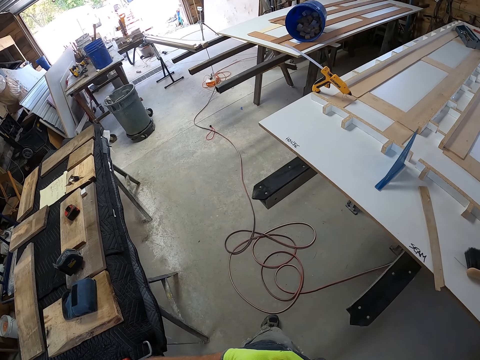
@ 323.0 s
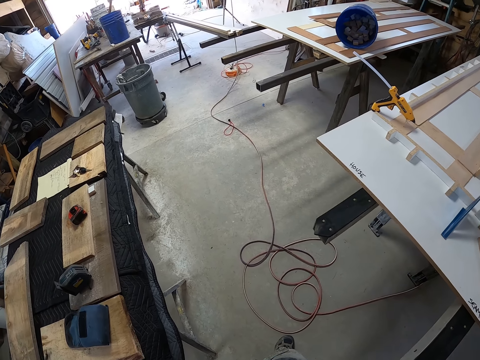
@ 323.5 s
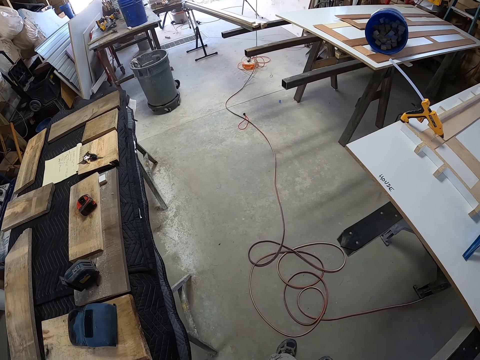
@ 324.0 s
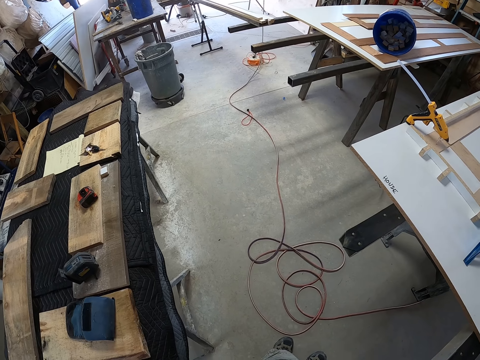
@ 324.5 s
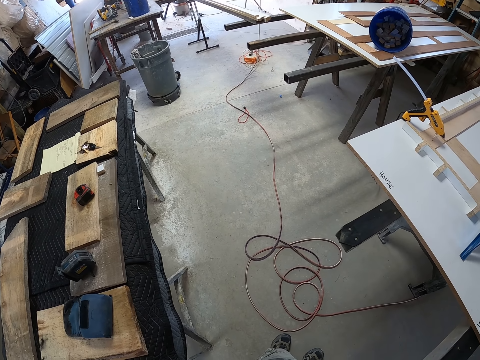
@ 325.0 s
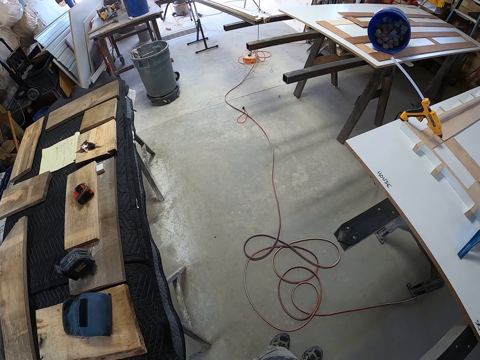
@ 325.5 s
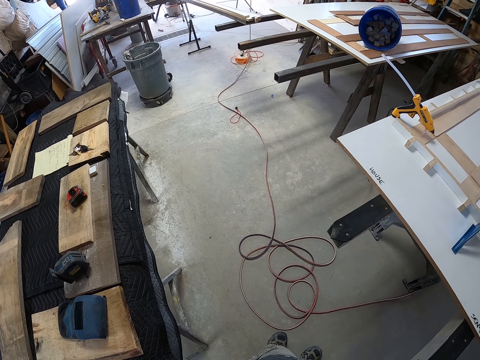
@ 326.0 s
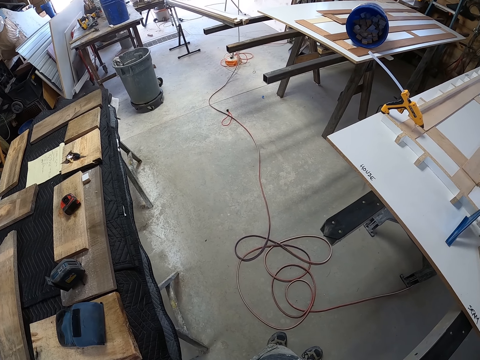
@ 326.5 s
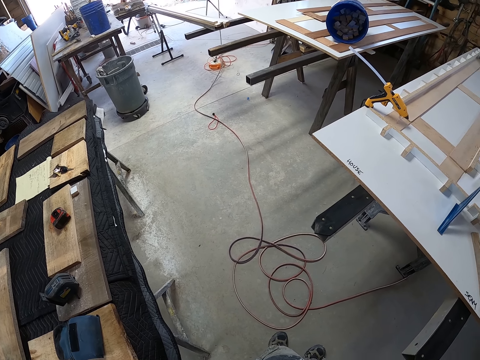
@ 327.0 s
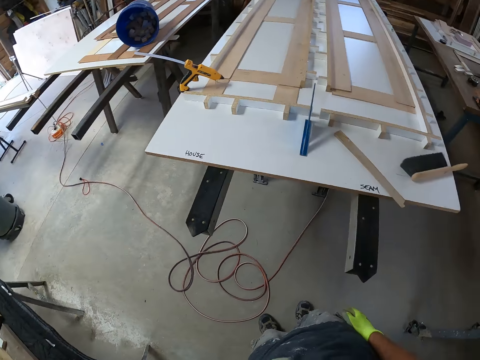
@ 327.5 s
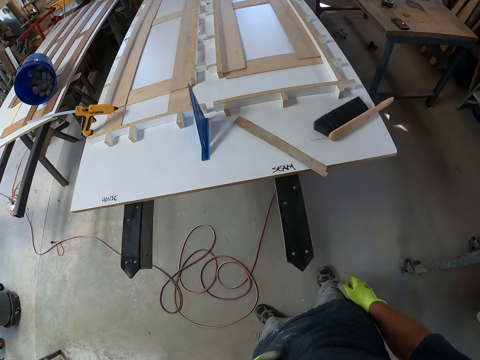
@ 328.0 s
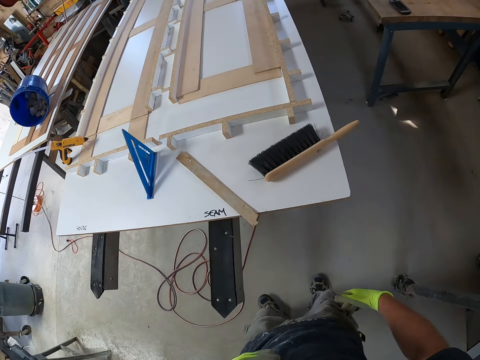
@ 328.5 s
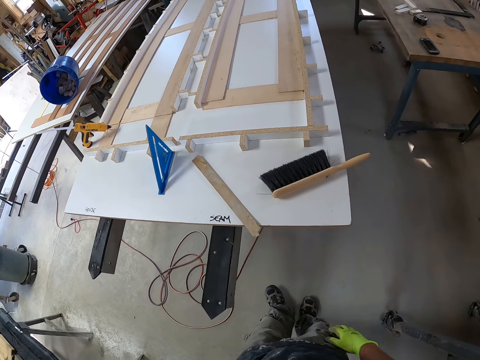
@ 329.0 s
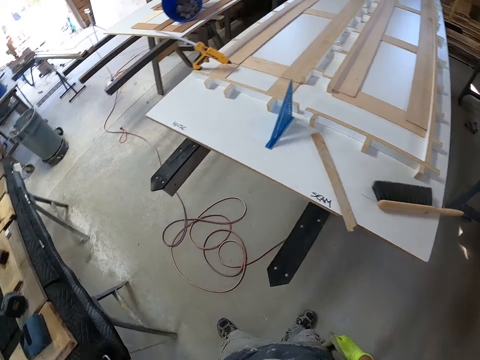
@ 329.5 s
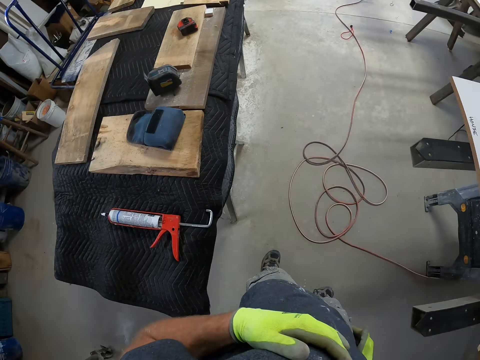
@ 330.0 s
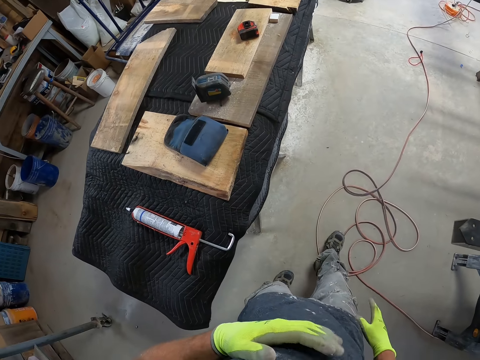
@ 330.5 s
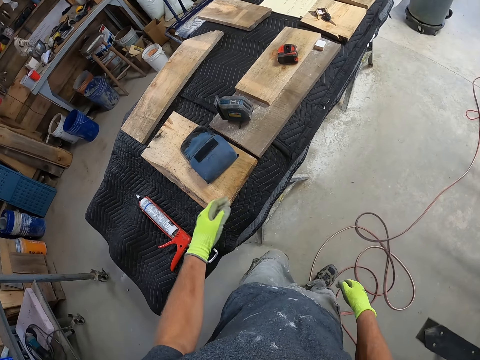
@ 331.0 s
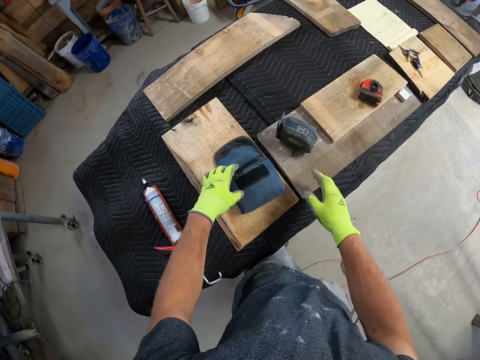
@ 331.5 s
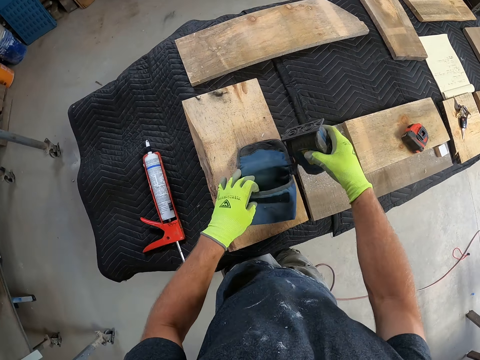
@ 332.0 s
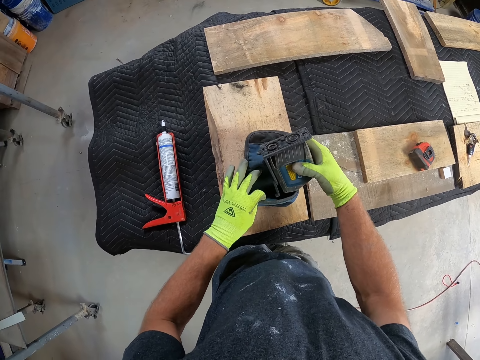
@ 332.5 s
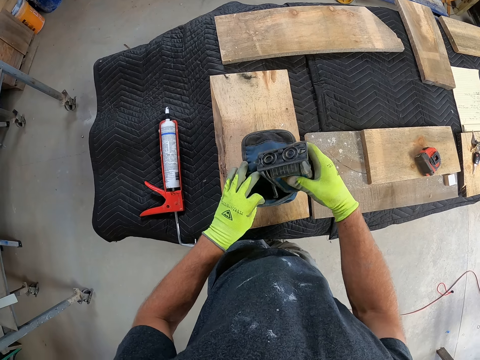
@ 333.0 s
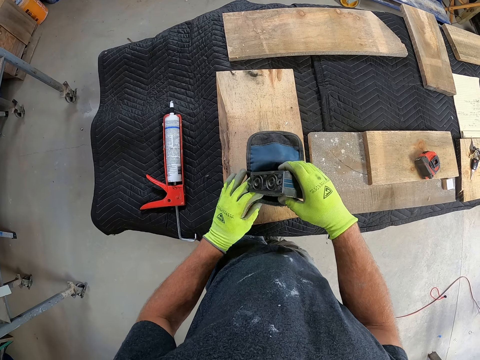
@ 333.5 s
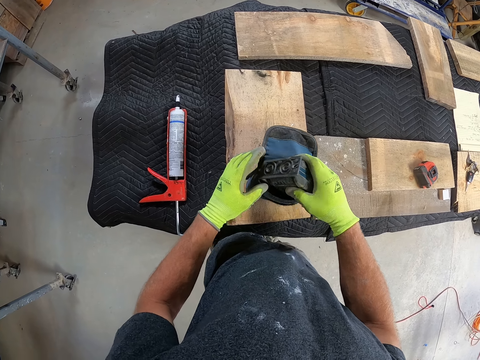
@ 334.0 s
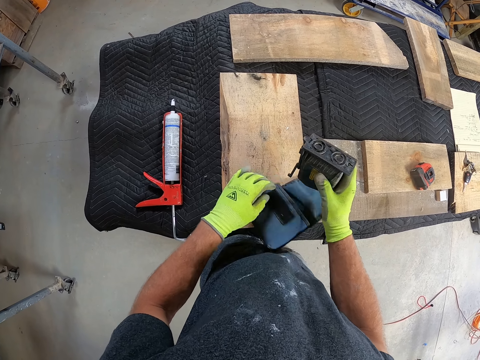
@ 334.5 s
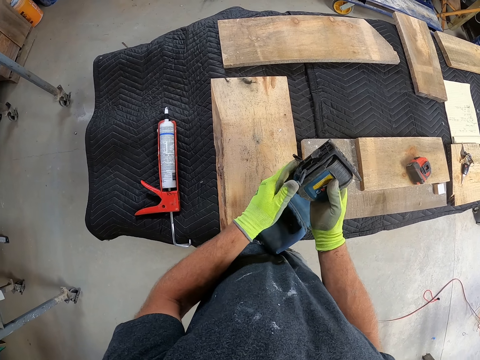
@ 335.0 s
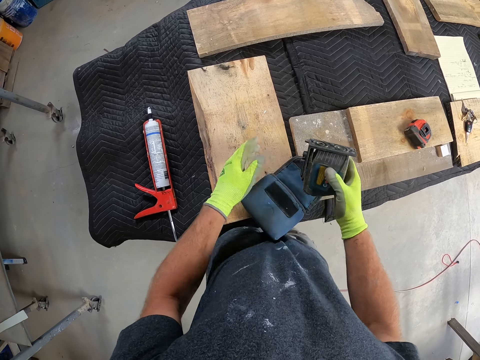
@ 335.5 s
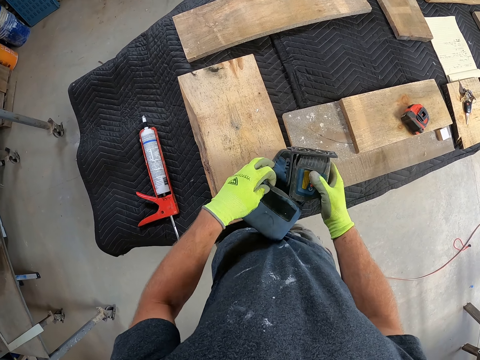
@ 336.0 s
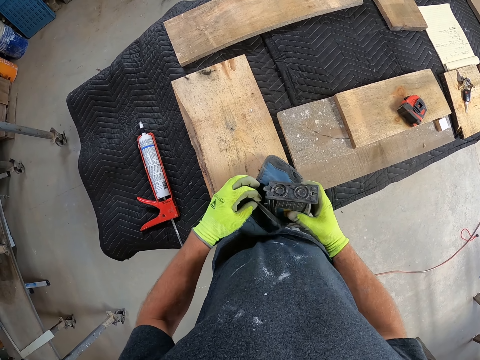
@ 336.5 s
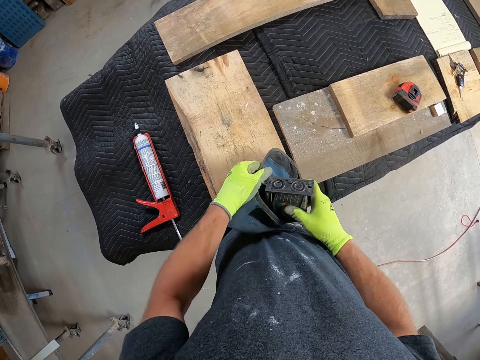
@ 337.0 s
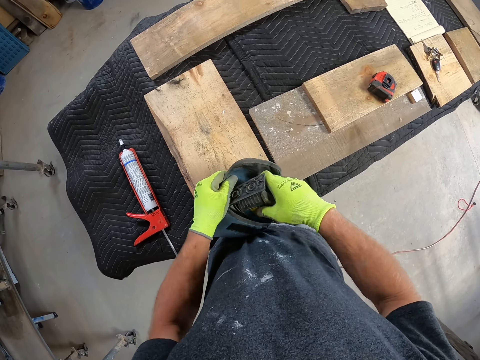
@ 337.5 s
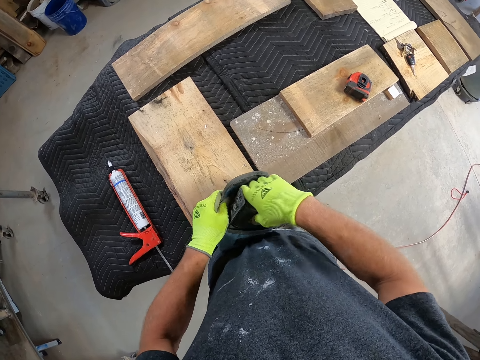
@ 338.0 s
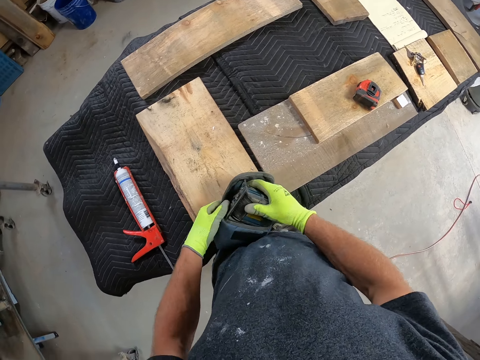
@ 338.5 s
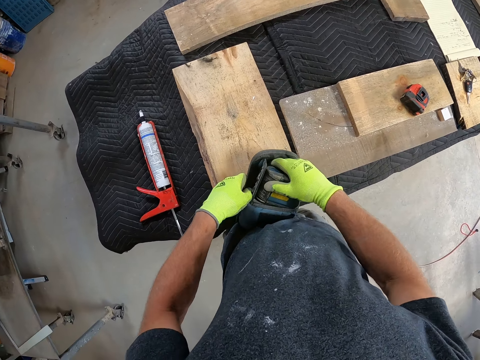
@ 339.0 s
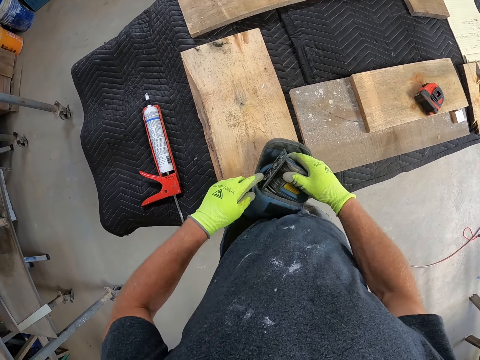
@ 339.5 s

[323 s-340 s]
The camera wearer moves. He hits his leg with the fingers, hits his chest with the fingers and walks. He holds a small bag. He takes the bag from a wooden slab. He takes a tape measure from the wooden slab. He puts the tape measure in the small bag. He adjusts the tape measure. He holds the bag. He puts the tape measure in the bag.

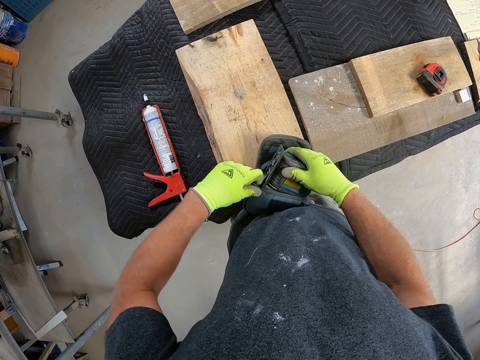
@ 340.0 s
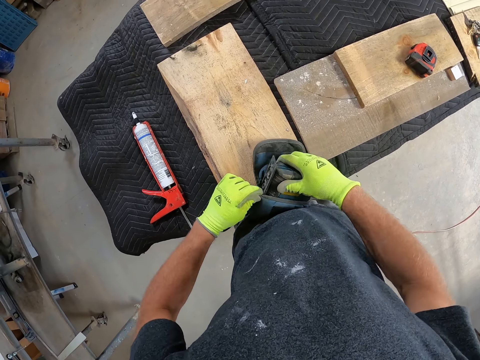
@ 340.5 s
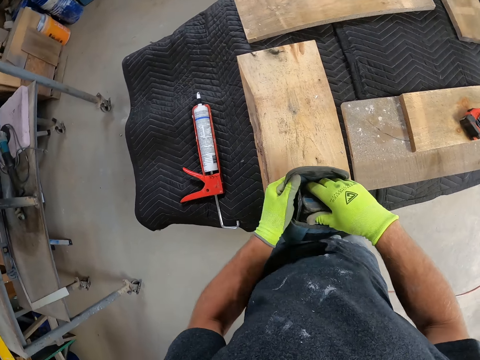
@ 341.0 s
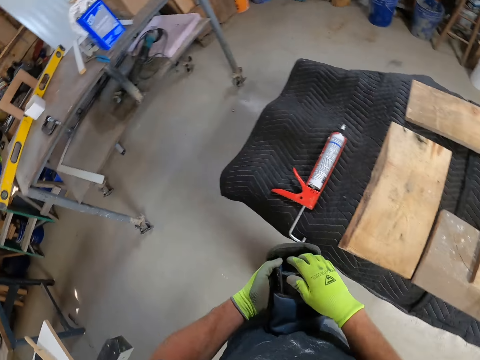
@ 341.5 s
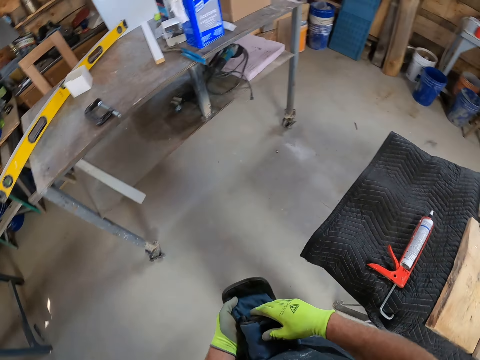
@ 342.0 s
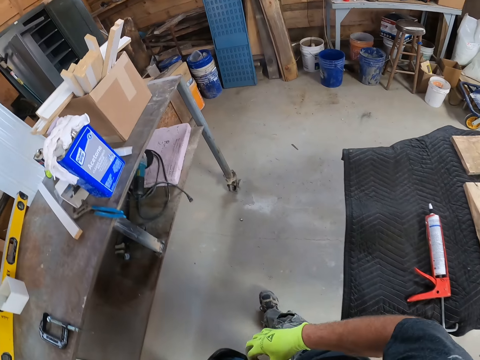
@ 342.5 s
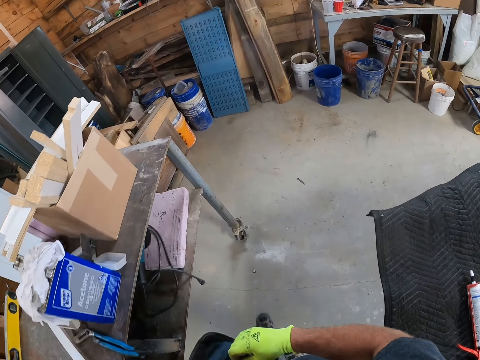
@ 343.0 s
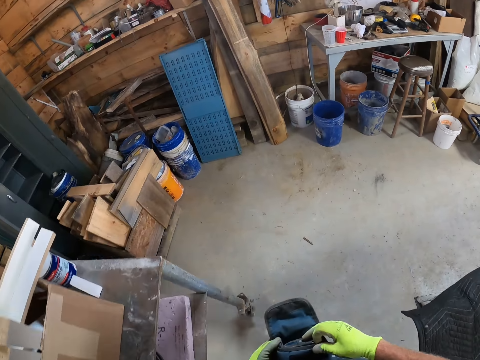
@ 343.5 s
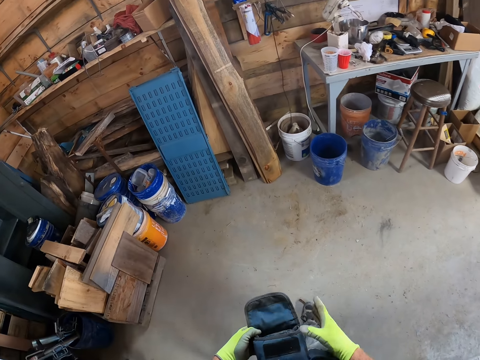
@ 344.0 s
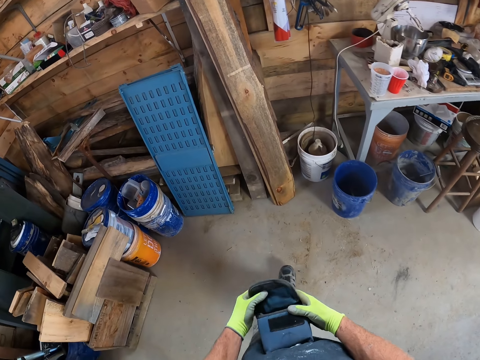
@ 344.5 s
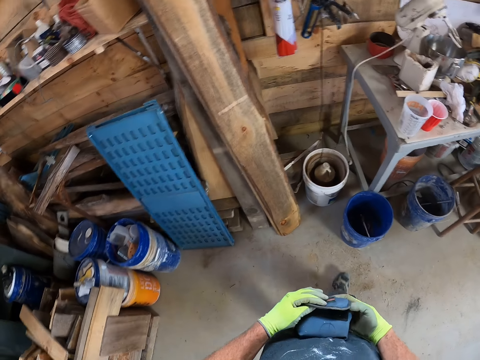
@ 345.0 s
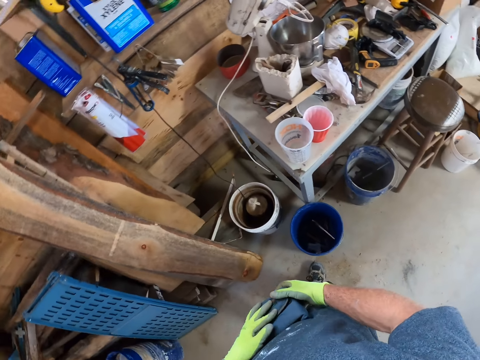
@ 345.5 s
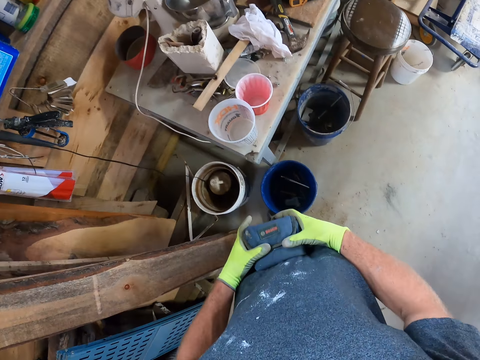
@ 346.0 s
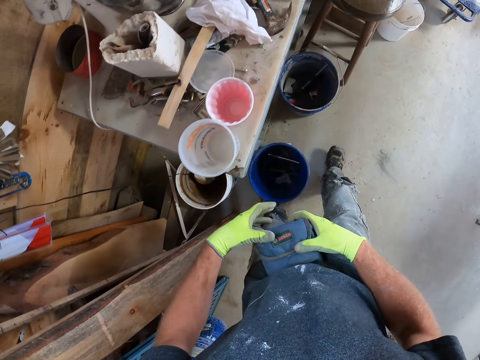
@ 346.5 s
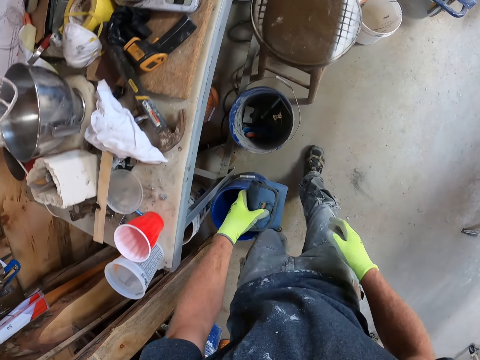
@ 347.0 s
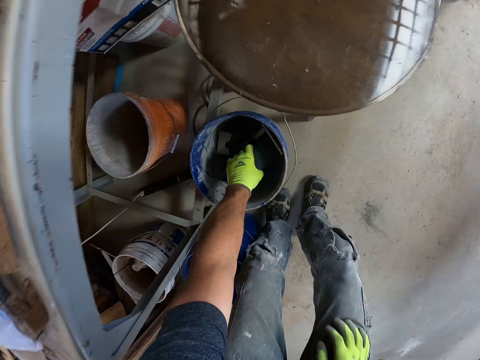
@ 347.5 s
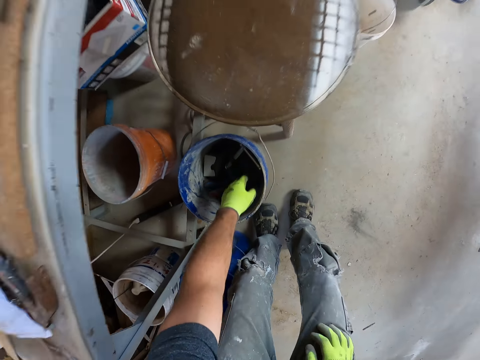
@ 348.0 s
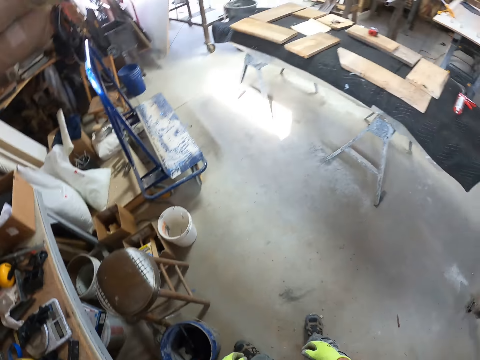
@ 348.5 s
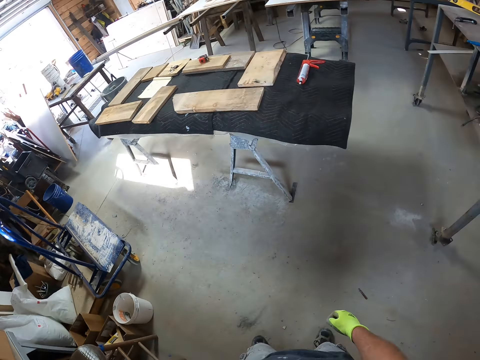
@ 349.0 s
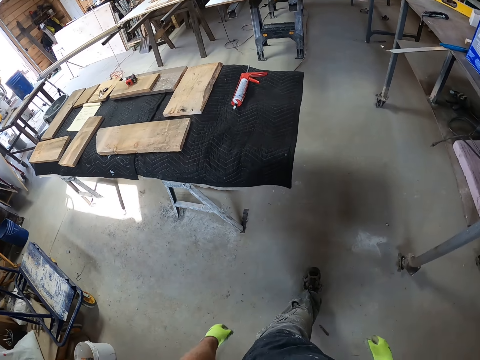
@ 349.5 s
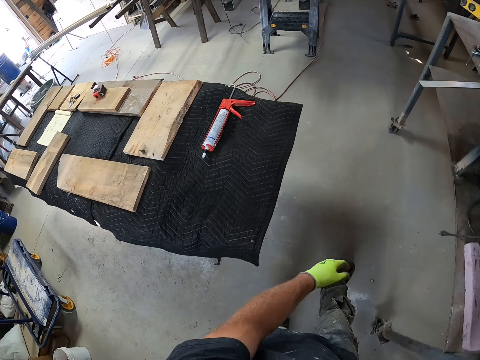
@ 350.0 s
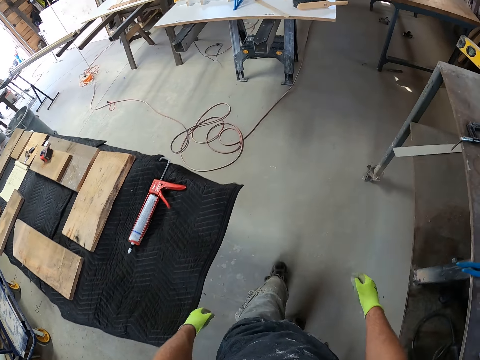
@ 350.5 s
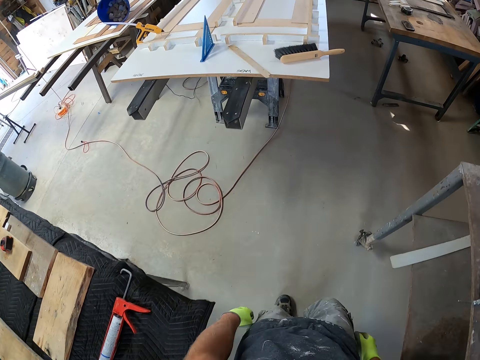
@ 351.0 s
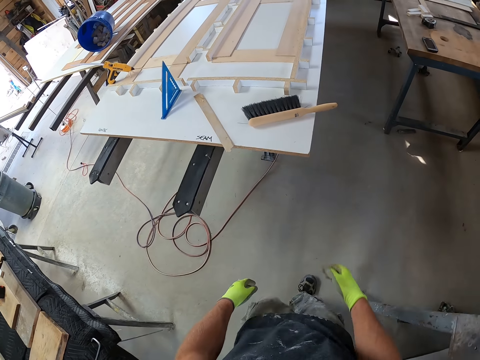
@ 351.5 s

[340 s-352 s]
The camera wearer lifts the bag and walks. They close the bag. They remove a hand from the bag. They drop the bag in a bucket. They place a hand on the thigh. They walk.
